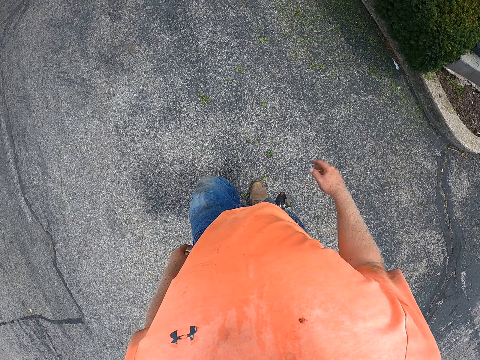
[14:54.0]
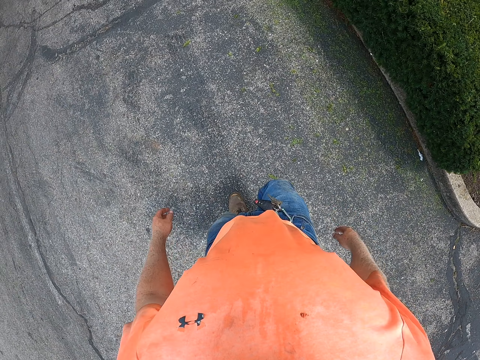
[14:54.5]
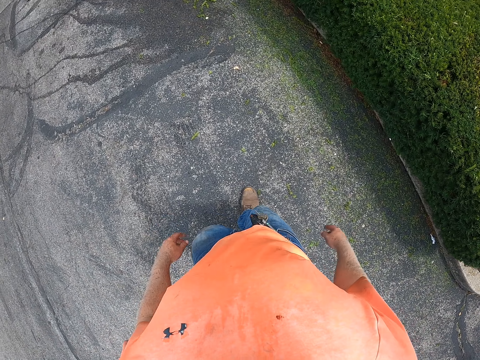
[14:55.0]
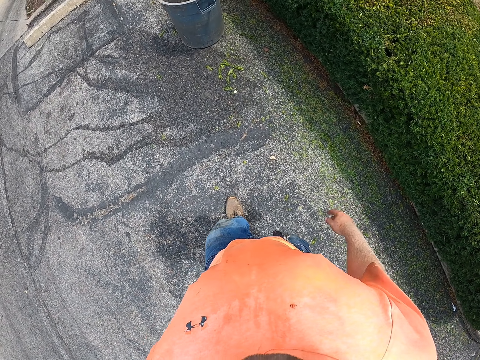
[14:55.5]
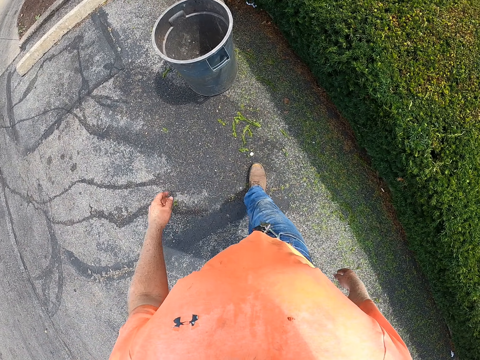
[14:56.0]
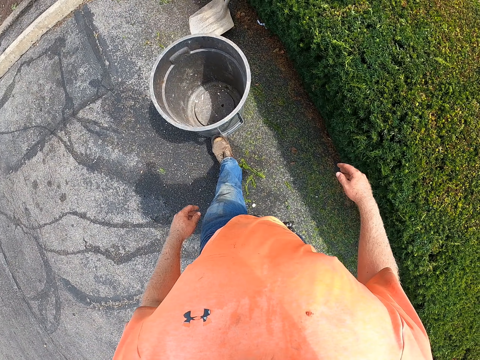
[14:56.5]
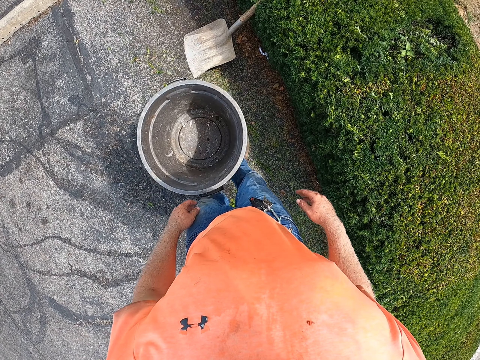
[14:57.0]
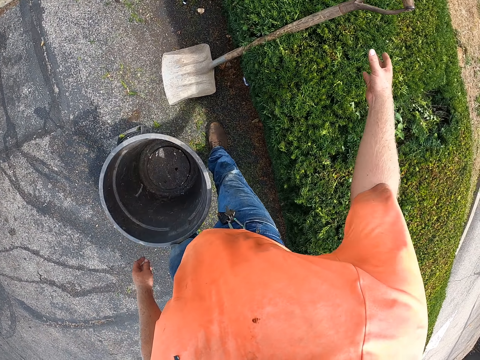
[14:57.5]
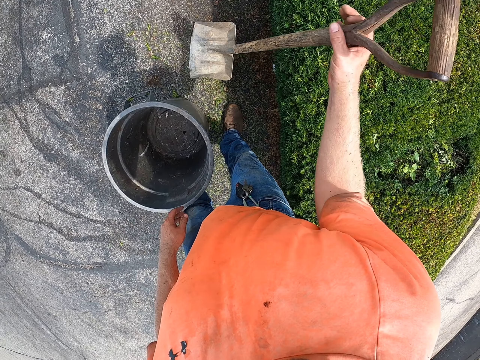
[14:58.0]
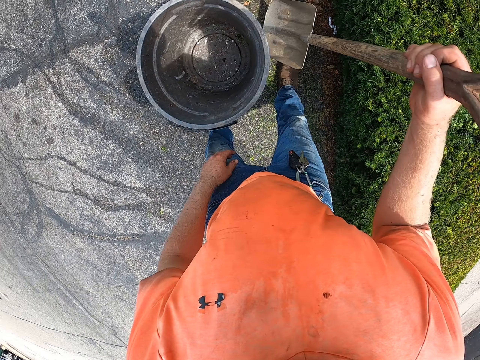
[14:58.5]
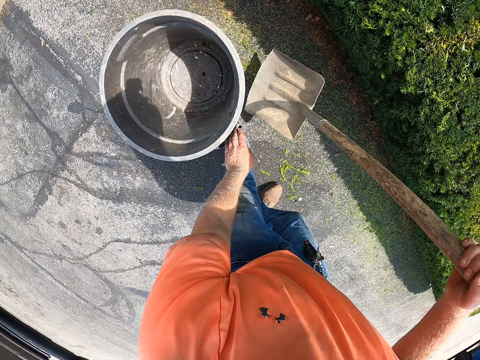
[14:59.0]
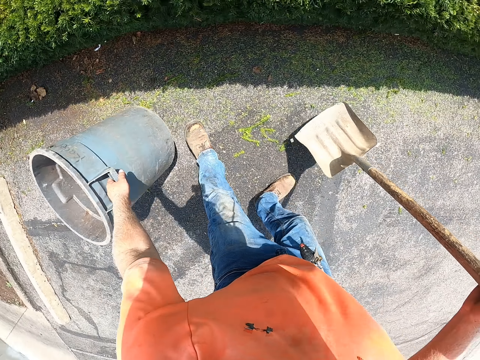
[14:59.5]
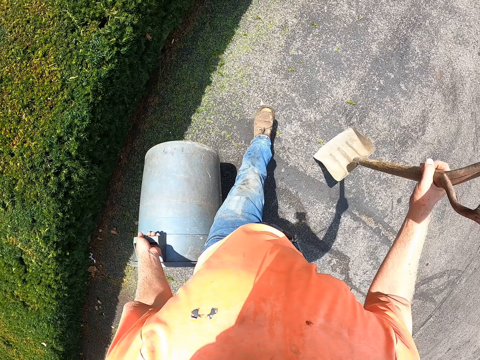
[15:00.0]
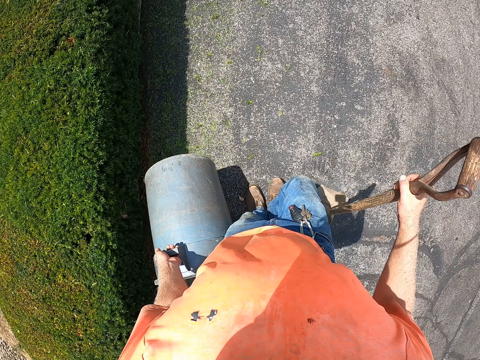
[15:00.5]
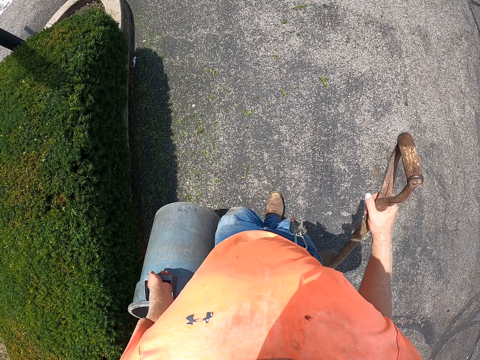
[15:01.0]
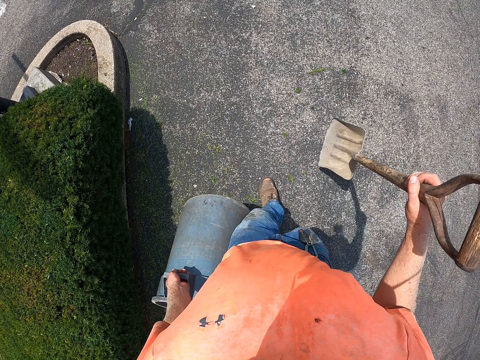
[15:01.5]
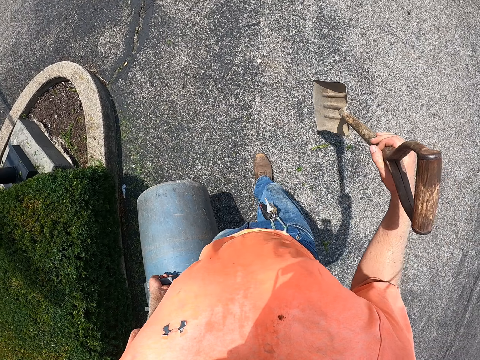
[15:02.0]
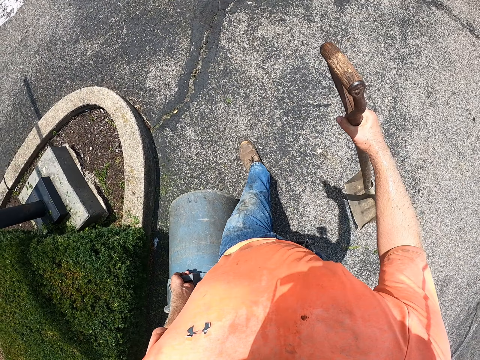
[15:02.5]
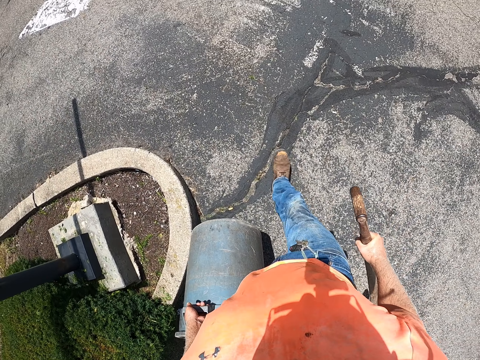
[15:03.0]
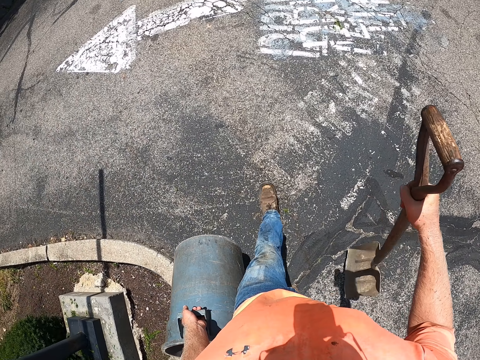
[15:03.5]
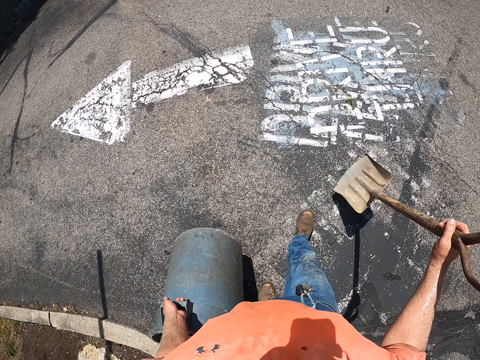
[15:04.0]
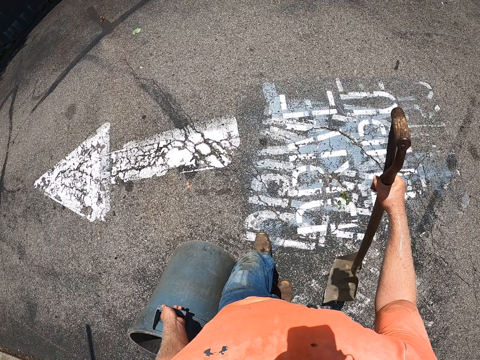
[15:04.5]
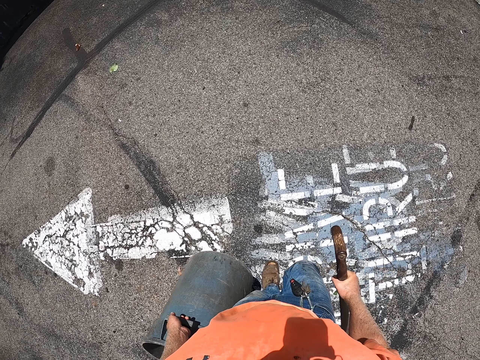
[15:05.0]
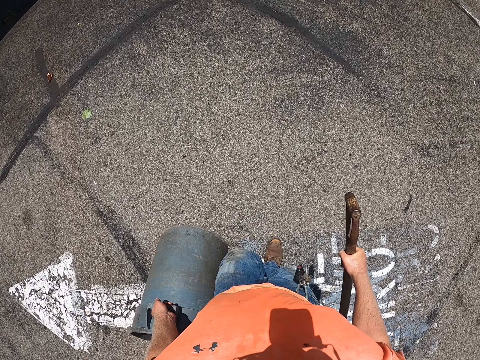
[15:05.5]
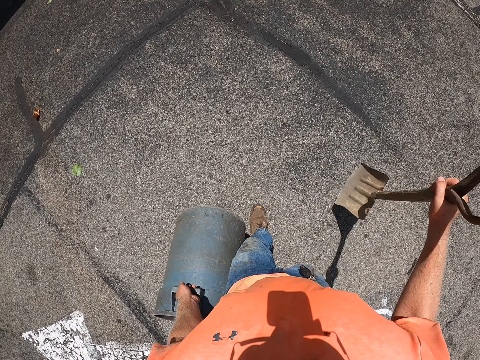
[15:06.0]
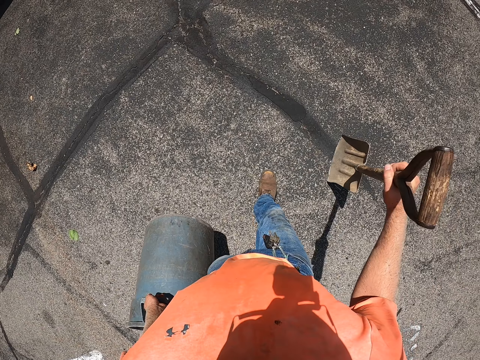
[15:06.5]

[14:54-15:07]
The camera wearer moves the dustbin or trashcan with his legs. He takes the shovel from the ground with his right hand. He lifts the trashcan from the ground with his left hand. He walks towards a wall with the trashcan in his left hand and the shovel in his right hand.

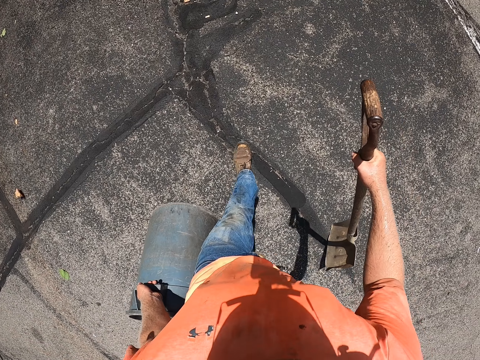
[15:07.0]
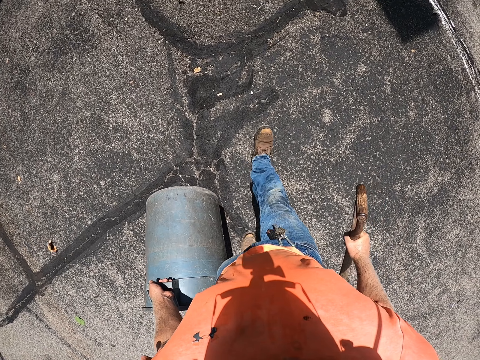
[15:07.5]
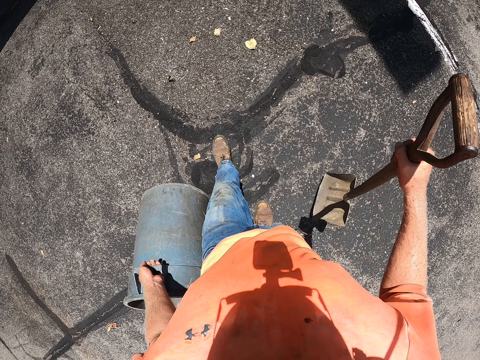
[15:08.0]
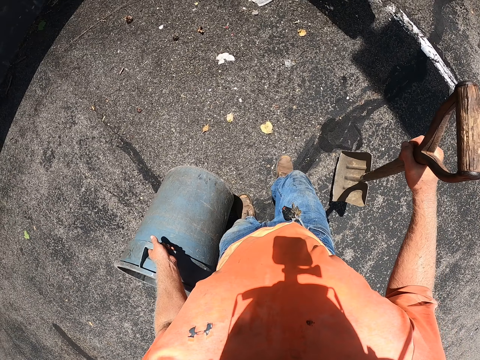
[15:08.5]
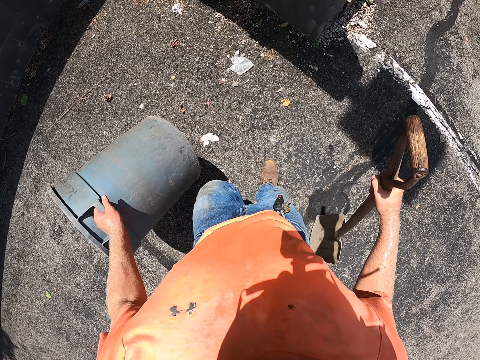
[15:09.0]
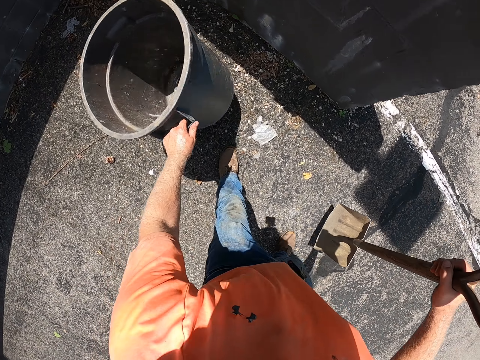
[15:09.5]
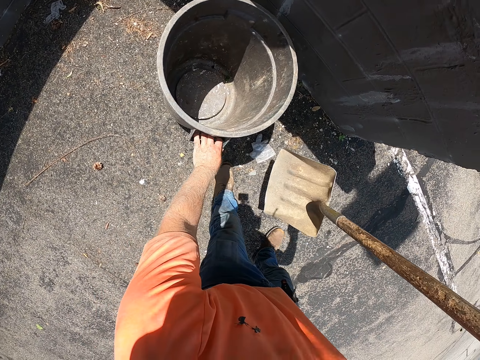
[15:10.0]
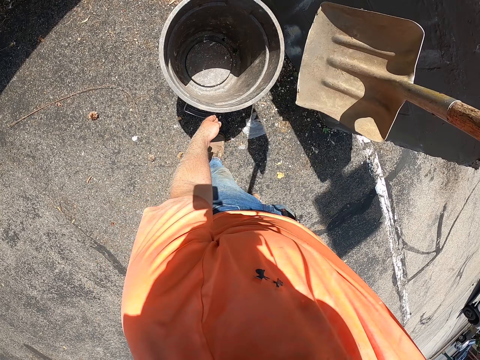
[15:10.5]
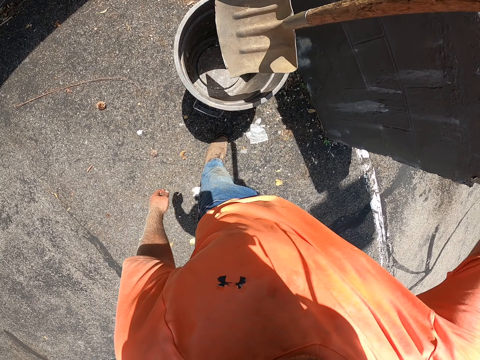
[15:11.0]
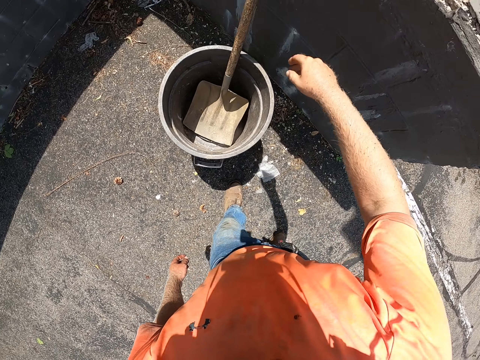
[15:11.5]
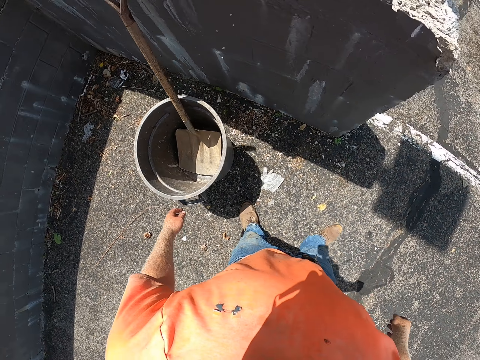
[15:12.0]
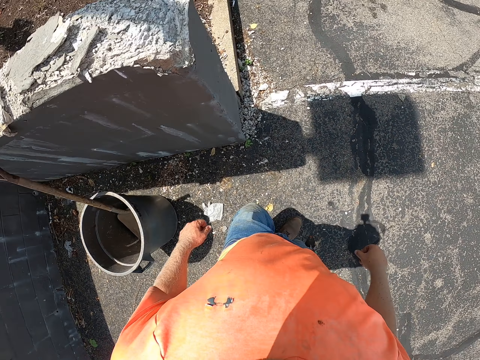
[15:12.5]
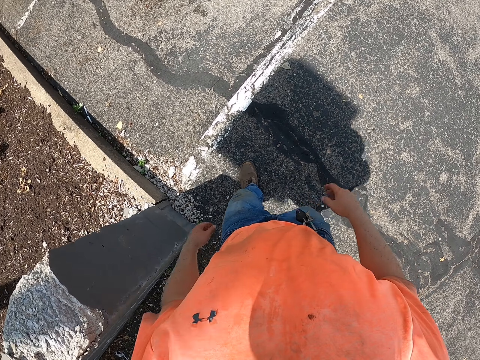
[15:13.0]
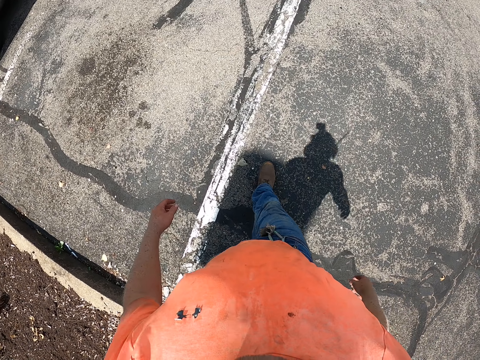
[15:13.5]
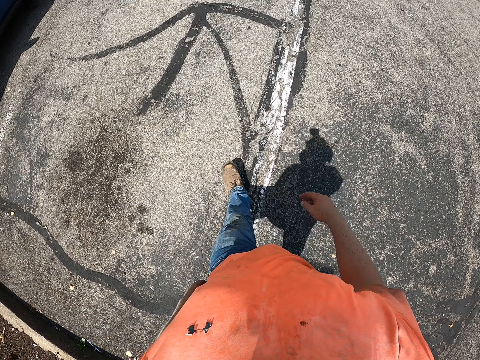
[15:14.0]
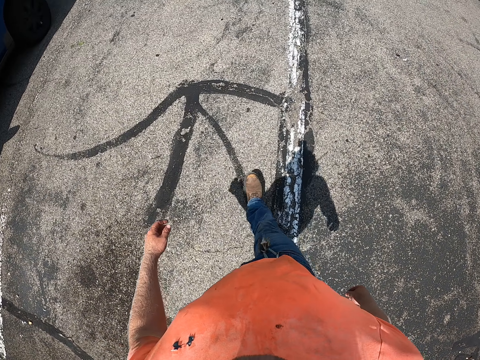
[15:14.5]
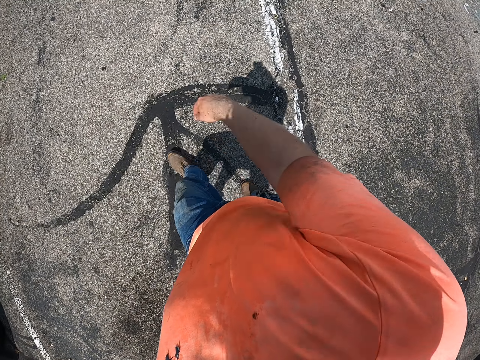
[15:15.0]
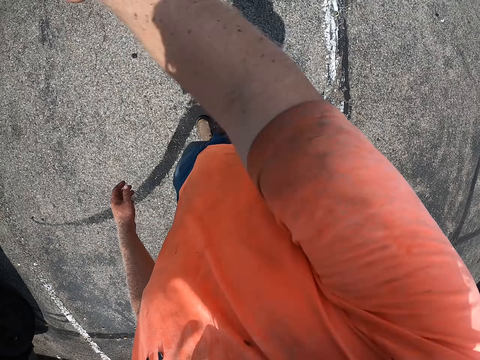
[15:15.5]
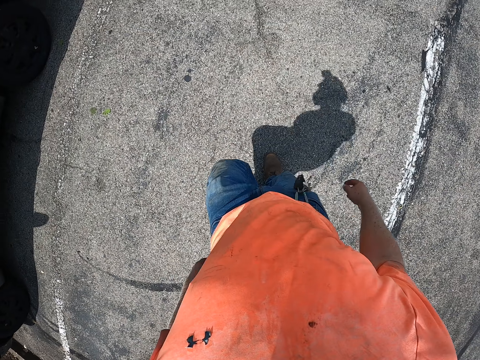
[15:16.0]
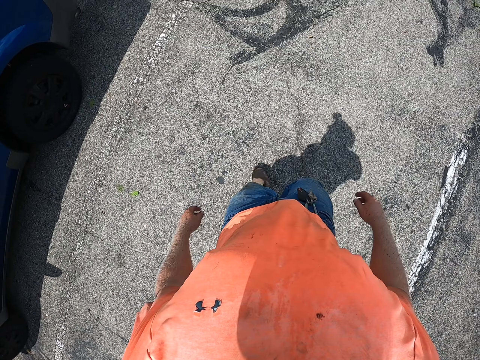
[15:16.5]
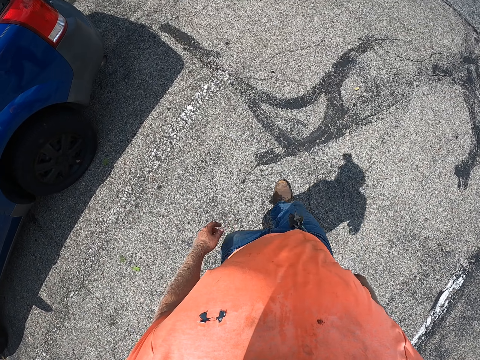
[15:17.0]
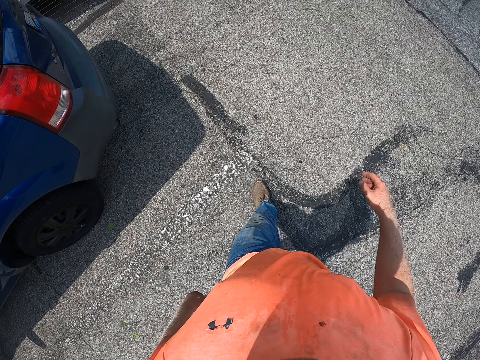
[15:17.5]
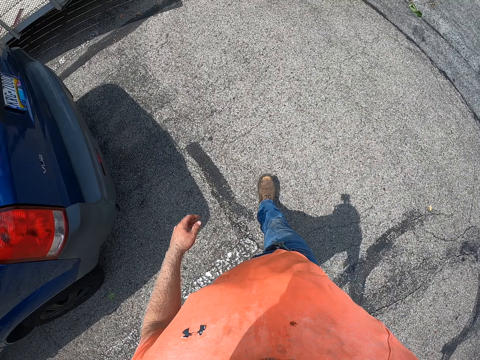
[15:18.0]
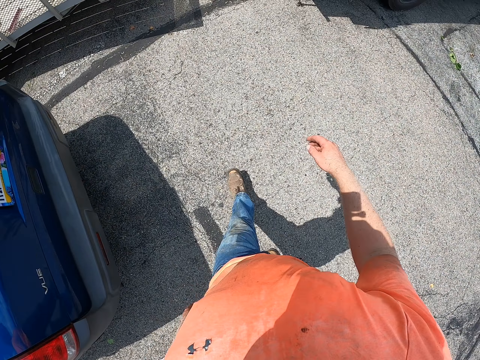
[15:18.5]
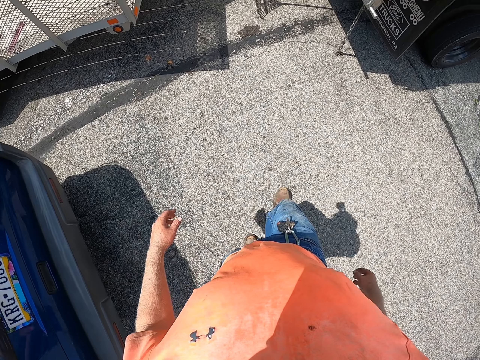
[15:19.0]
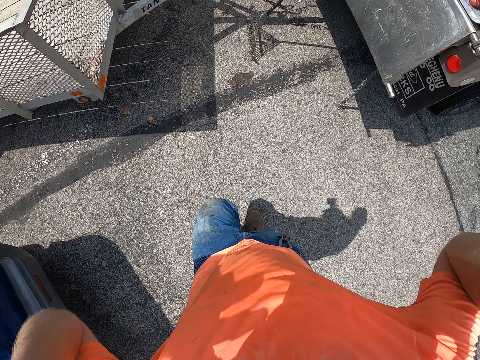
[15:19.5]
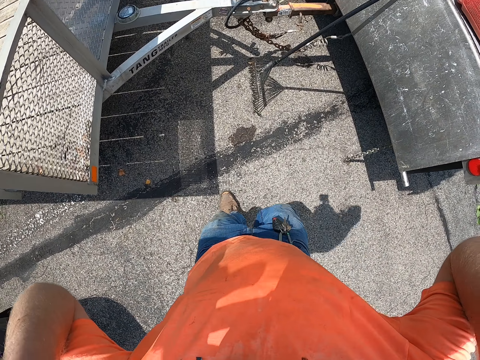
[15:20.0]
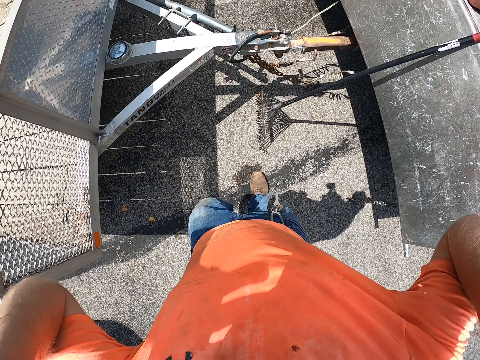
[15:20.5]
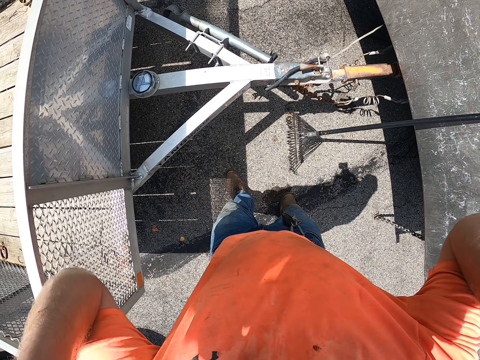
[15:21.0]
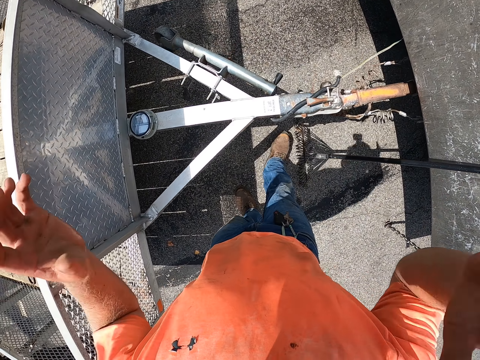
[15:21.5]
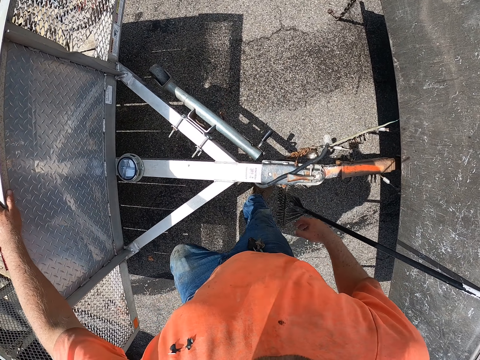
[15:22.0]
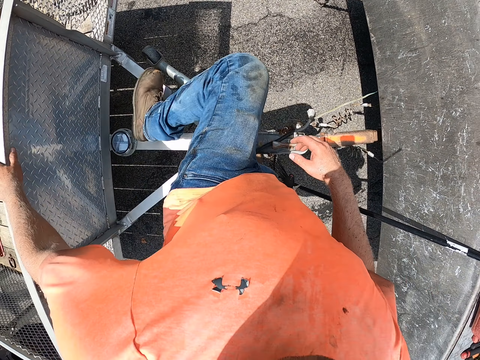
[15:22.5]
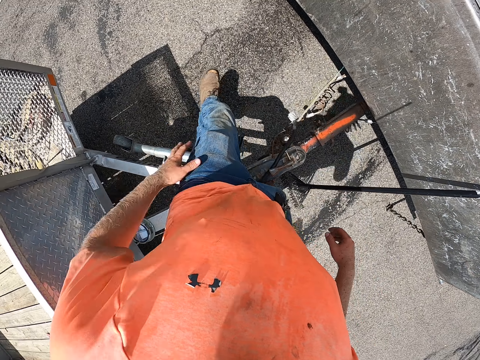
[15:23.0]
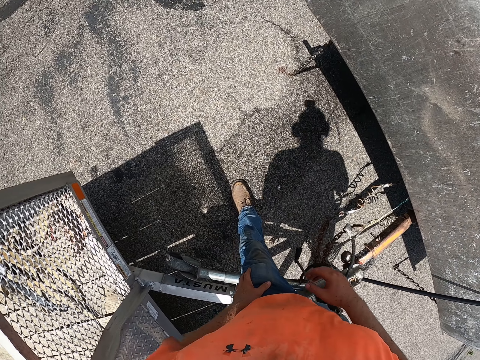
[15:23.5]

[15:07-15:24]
The camera wearer places the trashcan in his left hand on the ground. He places the shovel in his right hand in the trashcan on the ground. He walks. He adjusts his right shoulder. He walks. He raises his hands. He adjusts the camera with both hands. He walks. He holds the edge of a trailer with his left hand.
